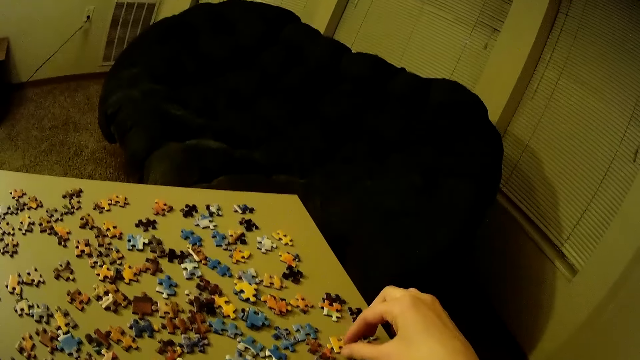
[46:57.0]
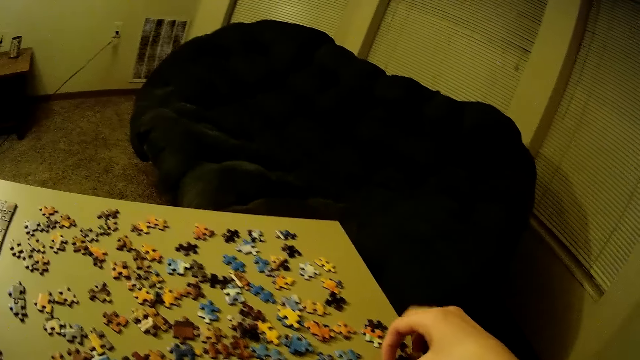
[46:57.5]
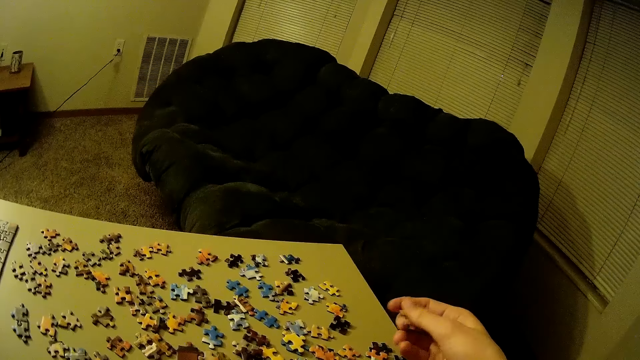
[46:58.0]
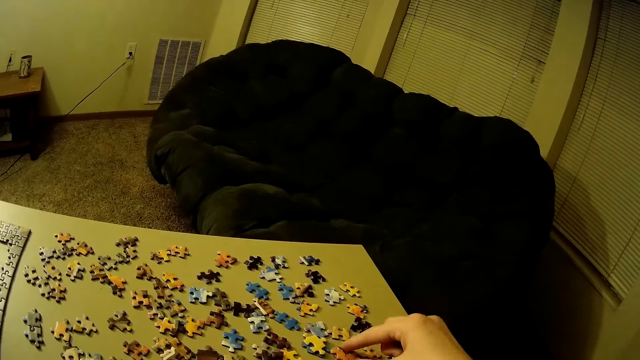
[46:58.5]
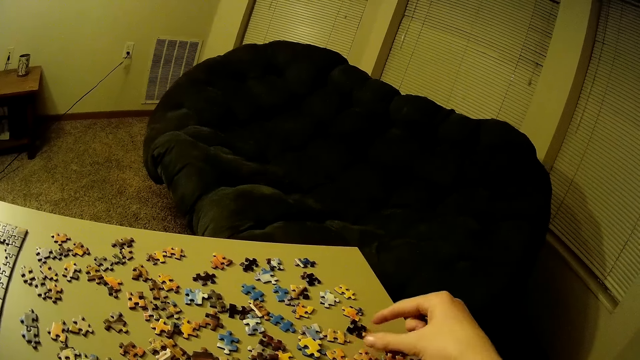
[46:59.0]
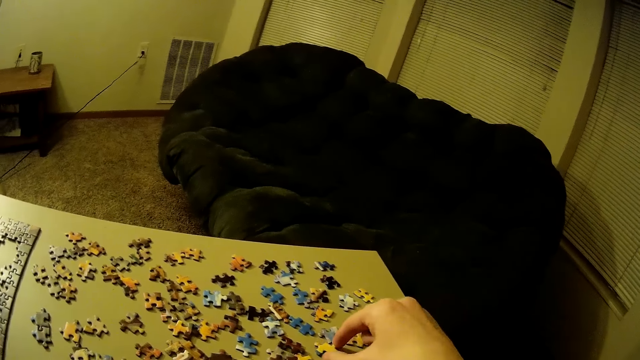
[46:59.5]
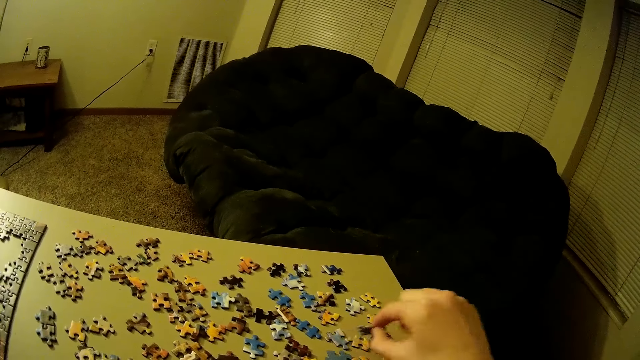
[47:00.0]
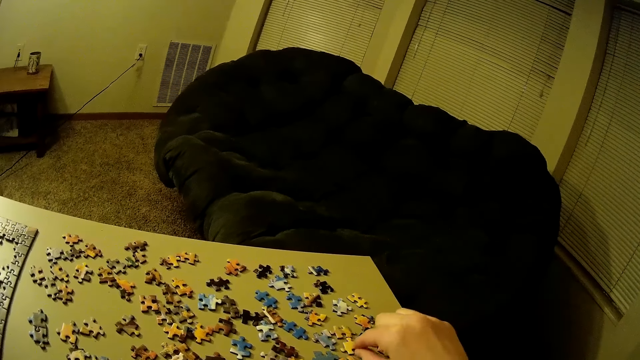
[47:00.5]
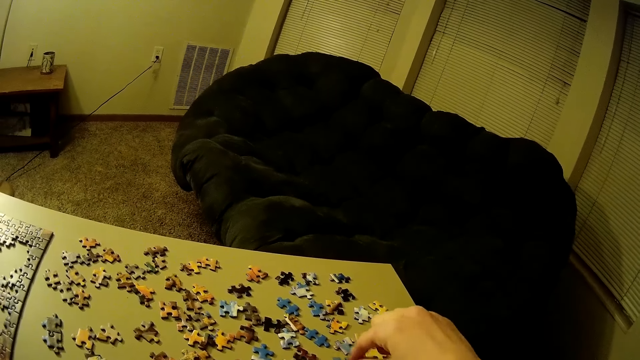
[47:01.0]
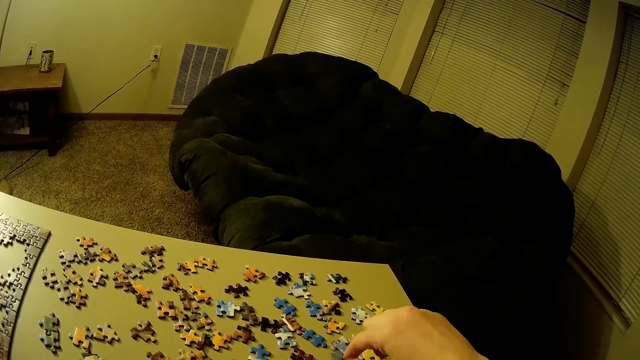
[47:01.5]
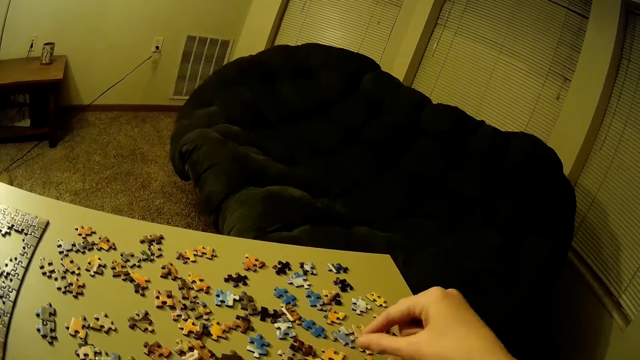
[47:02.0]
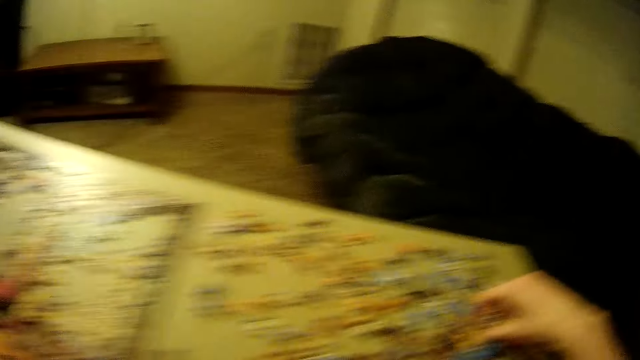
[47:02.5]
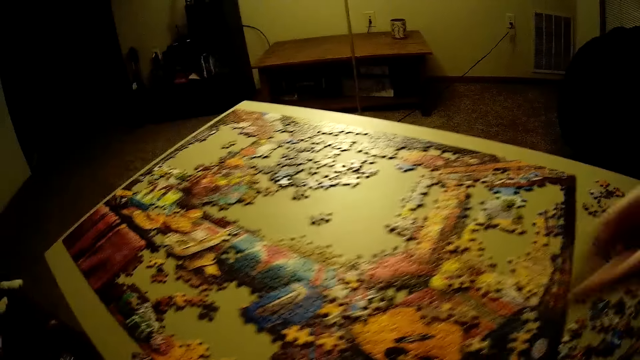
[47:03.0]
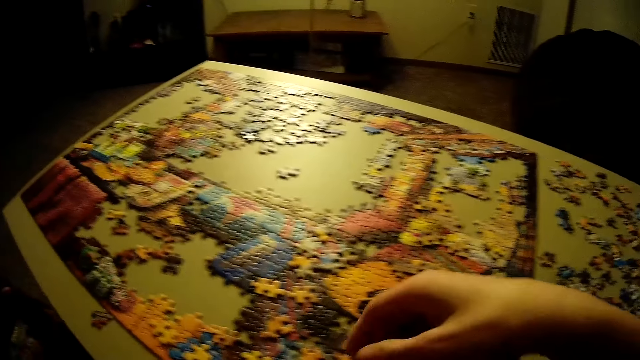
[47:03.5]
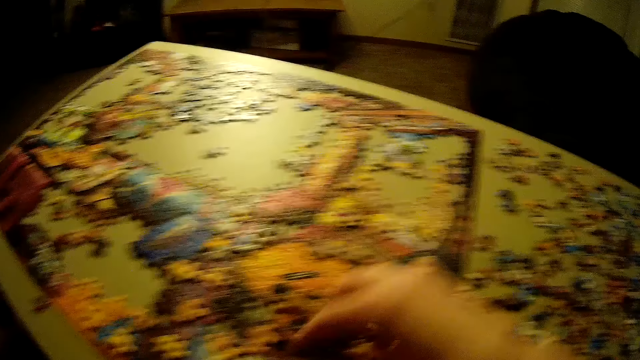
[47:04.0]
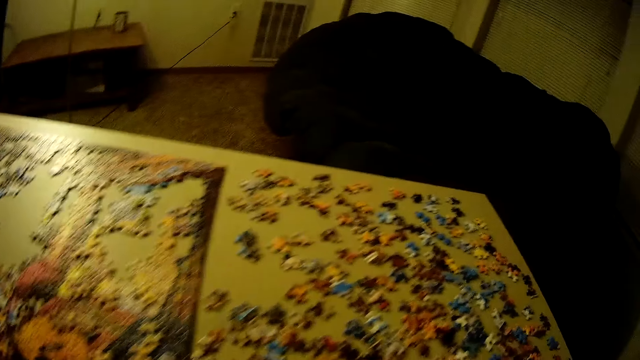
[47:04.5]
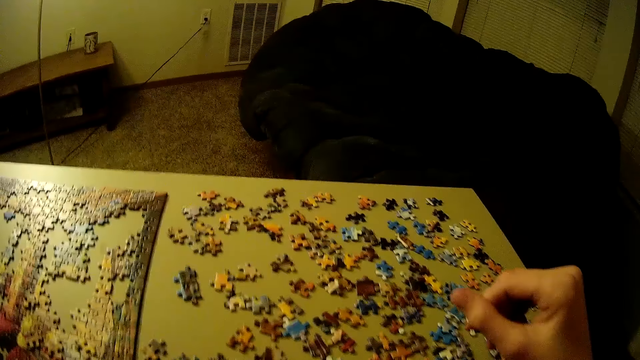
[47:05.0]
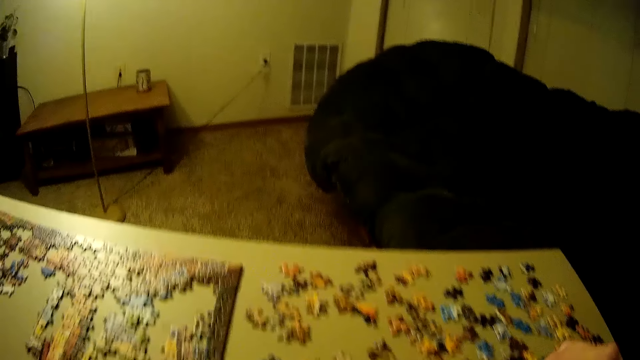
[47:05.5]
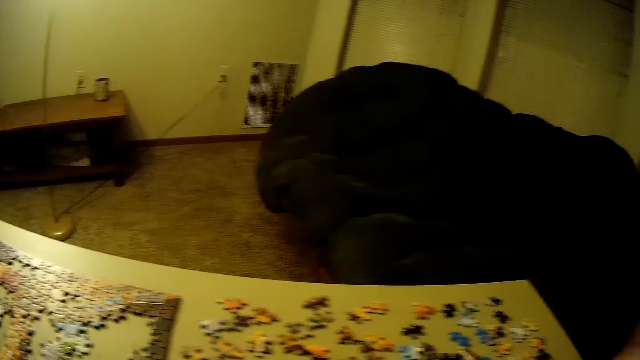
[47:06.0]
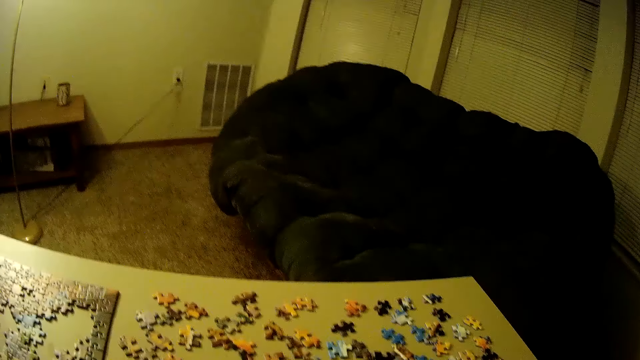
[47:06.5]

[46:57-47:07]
The camera wearer picks up the pieces of puzzle on the table. They place the pieces of puzzle on the table.

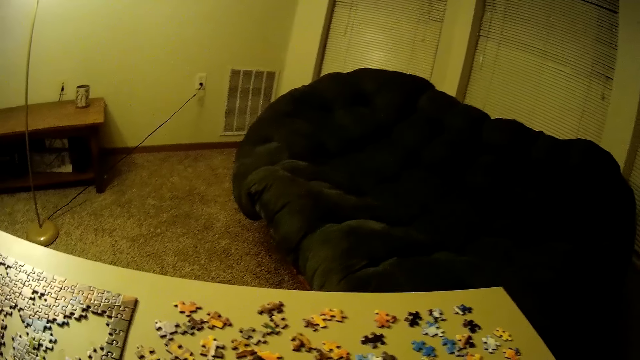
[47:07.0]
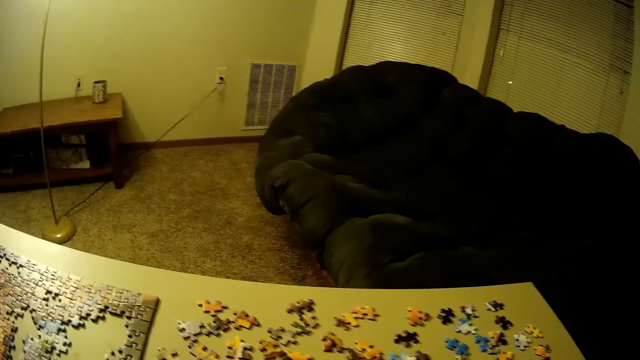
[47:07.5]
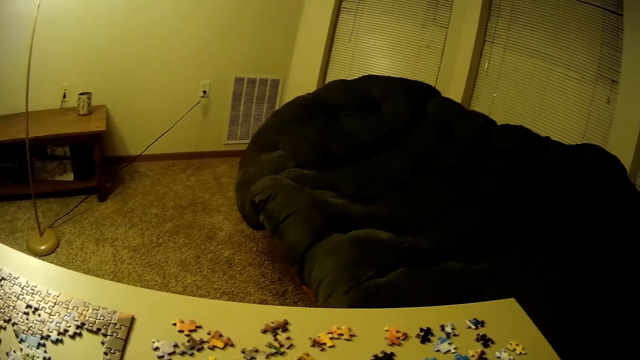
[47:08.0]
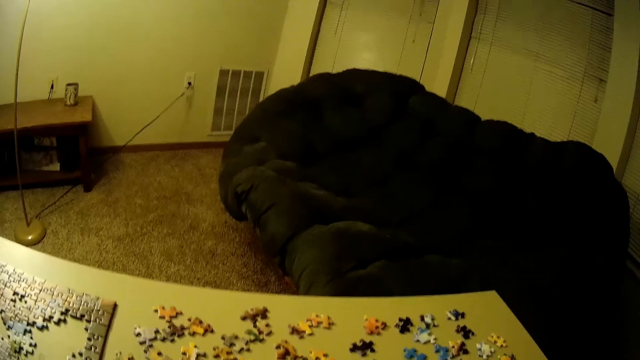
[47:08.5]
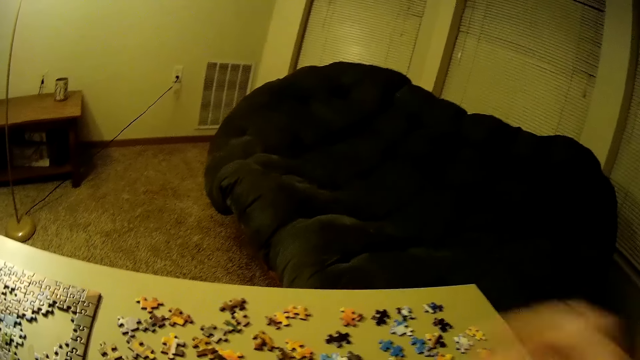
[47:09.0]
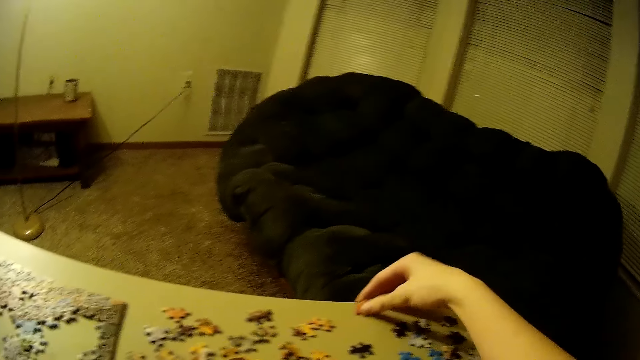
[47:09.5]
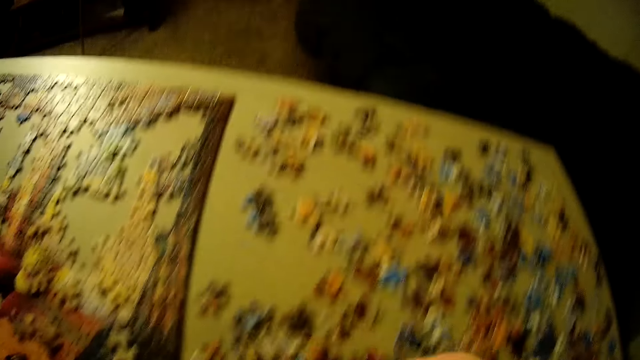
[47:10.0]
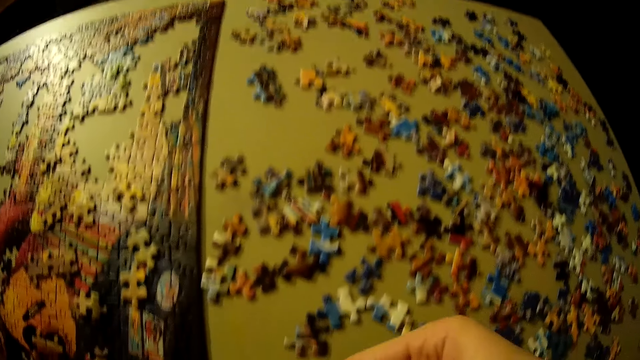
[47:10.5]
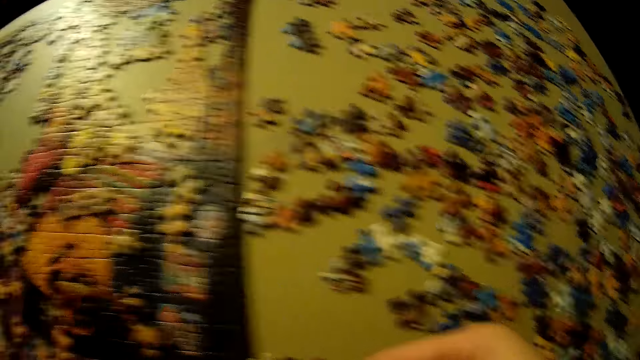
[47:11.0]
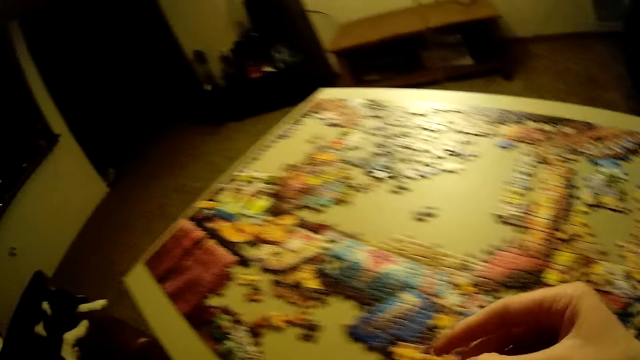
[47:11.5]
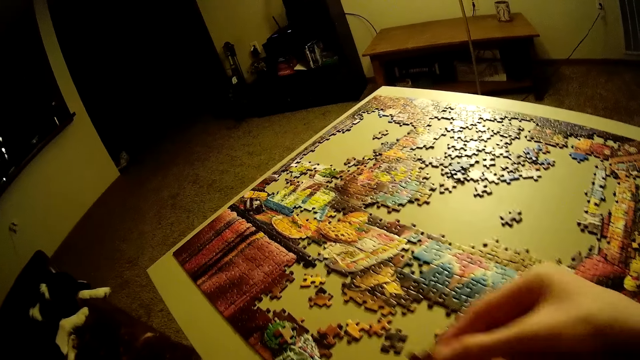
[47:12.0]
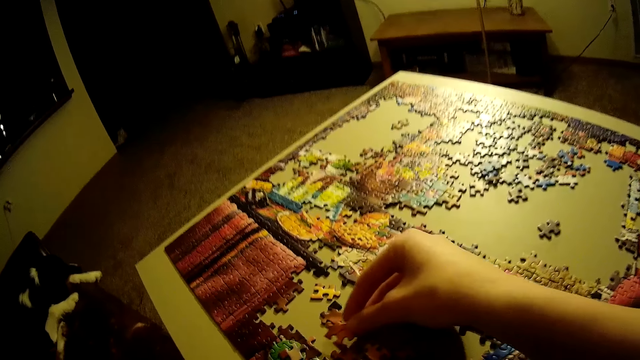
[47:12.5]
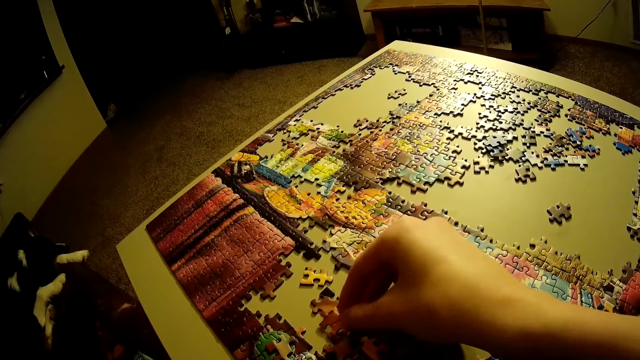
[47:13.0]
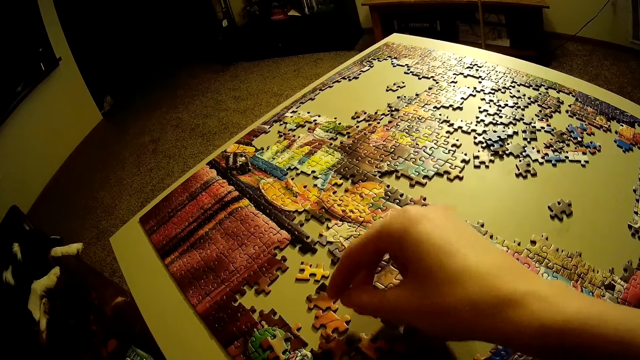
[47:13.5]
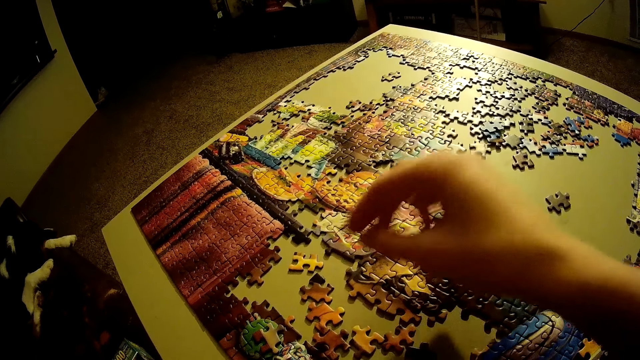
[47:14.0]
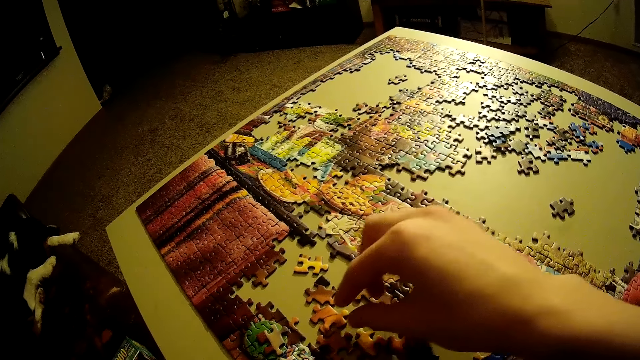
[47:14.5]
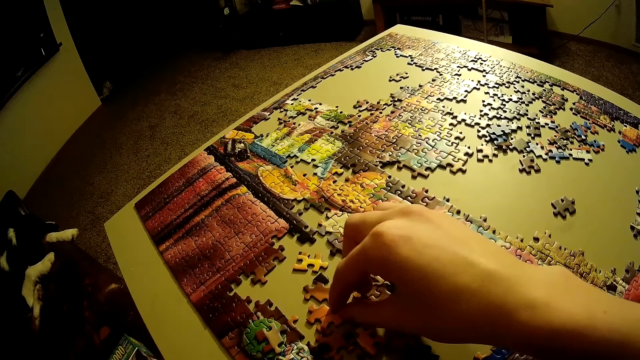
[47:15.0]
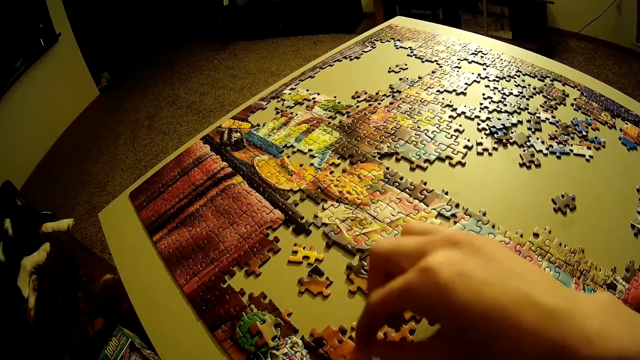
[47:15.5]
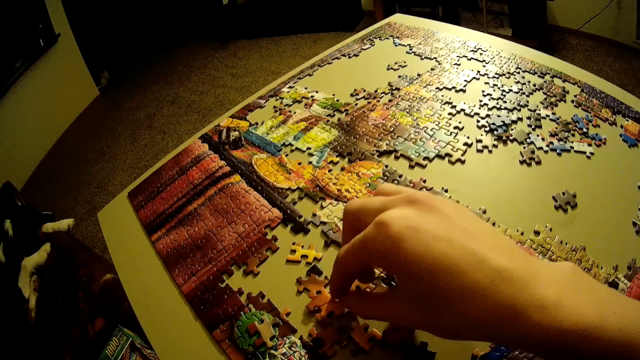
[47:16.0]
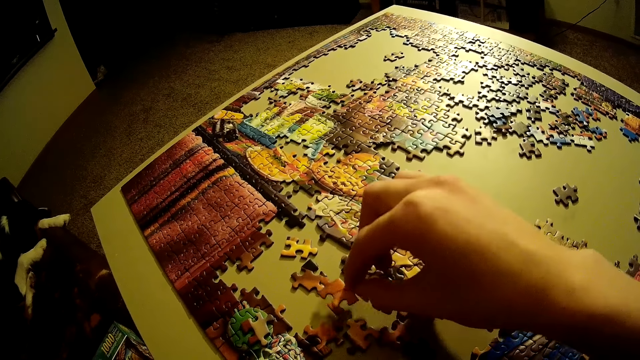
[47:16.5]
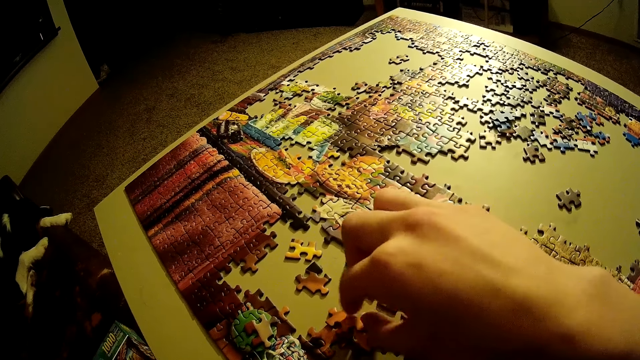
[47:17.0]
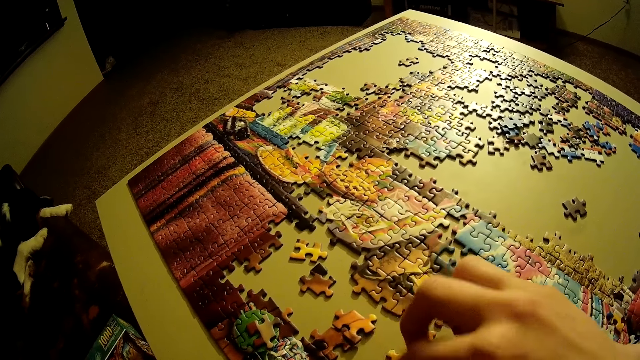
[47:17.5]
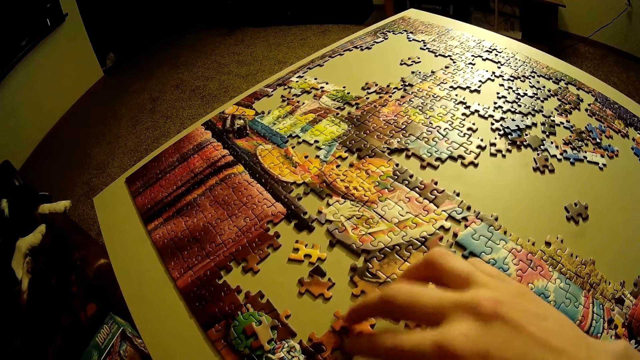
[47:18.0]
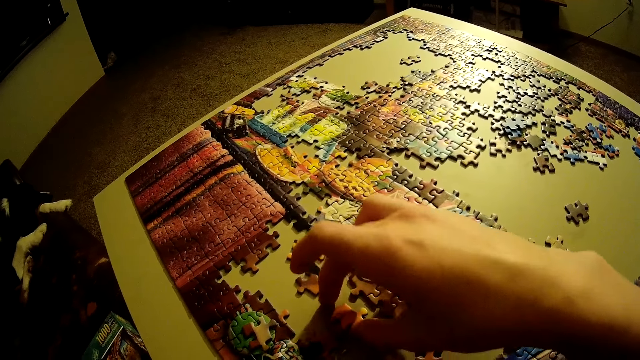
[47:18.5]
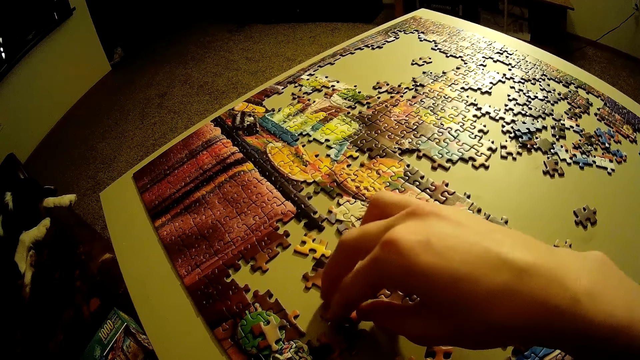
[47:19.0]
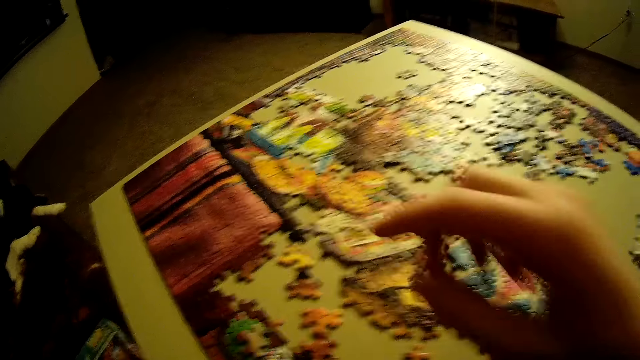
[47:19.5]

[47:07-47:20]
The camera wearer picks up another piece of puzzle on the table. They place the piece of puzzle on the table. They adjust the pieces of puzzle on the table.
